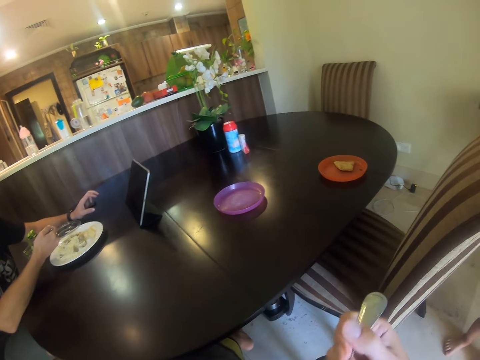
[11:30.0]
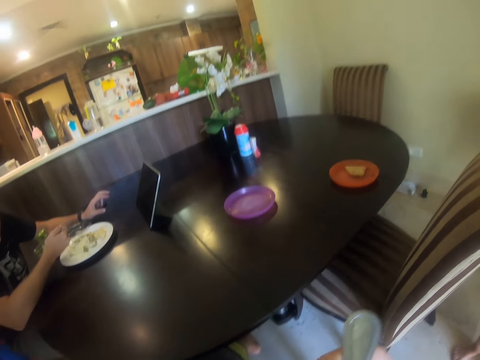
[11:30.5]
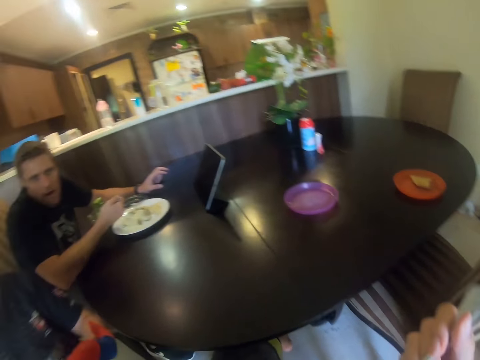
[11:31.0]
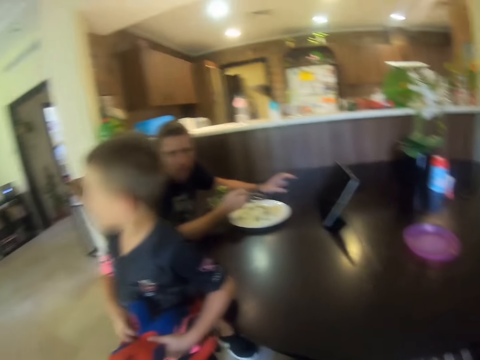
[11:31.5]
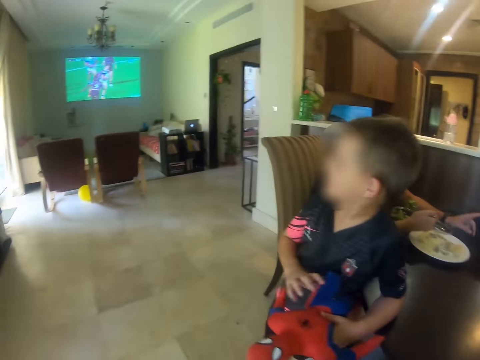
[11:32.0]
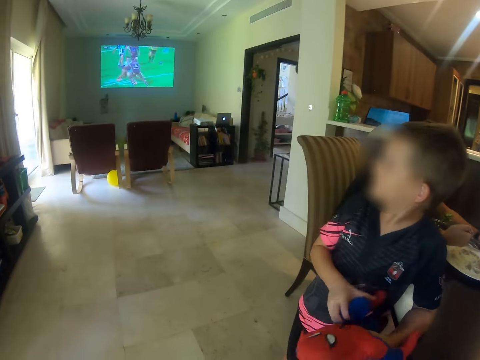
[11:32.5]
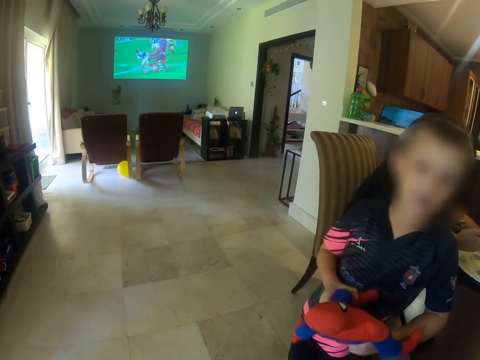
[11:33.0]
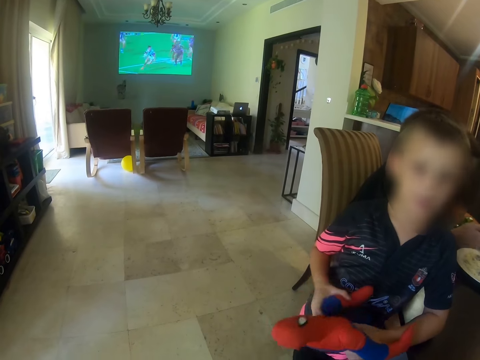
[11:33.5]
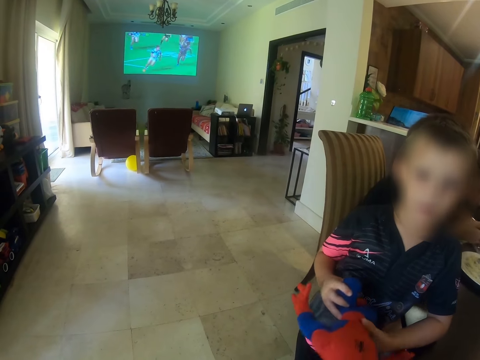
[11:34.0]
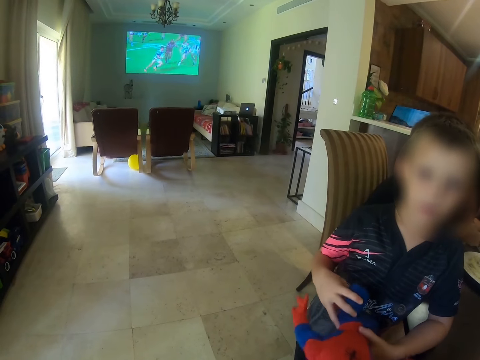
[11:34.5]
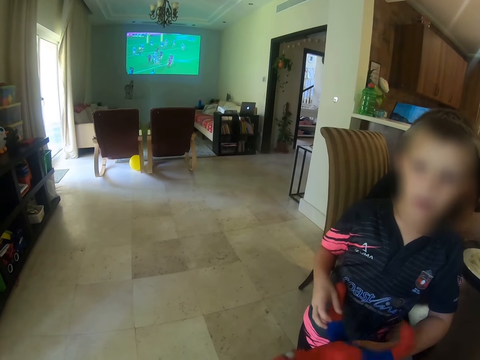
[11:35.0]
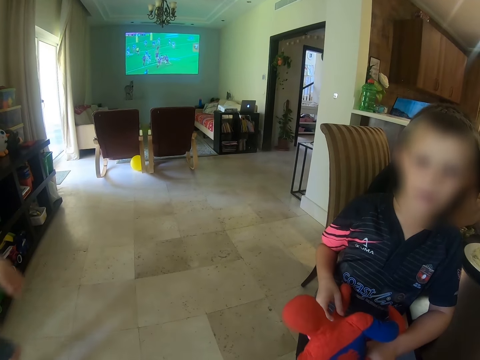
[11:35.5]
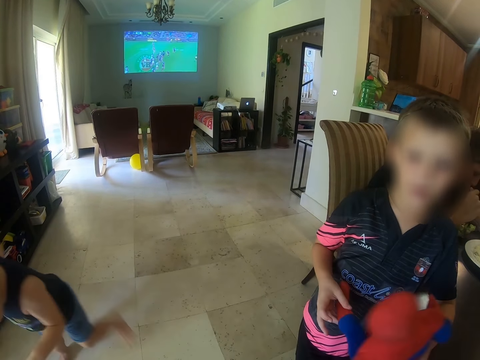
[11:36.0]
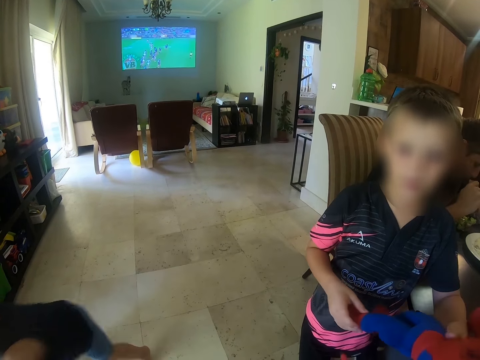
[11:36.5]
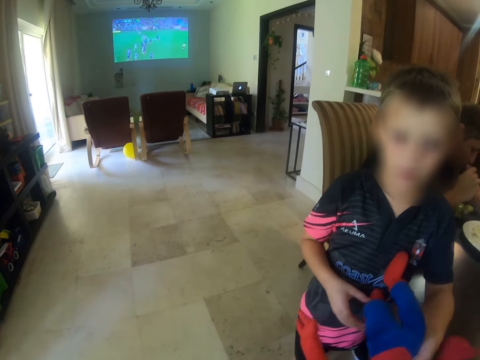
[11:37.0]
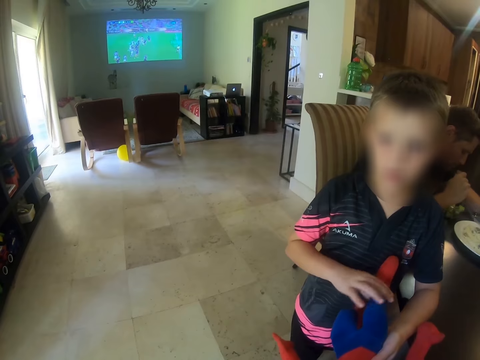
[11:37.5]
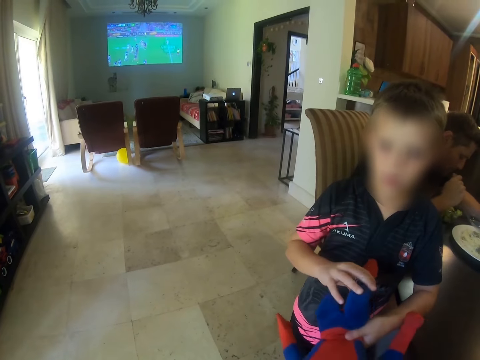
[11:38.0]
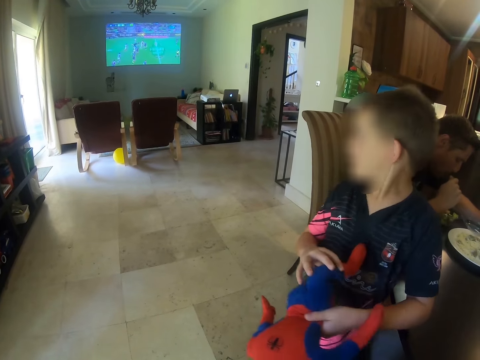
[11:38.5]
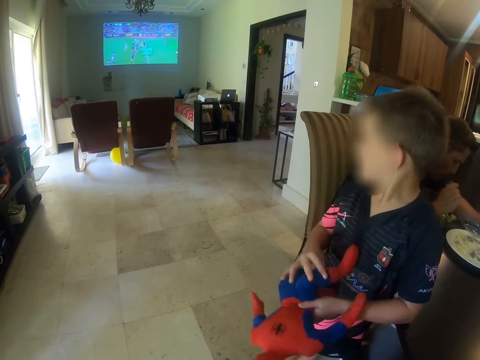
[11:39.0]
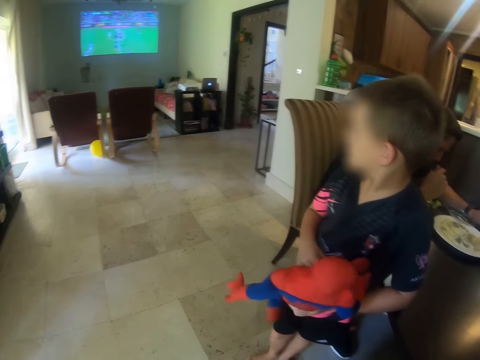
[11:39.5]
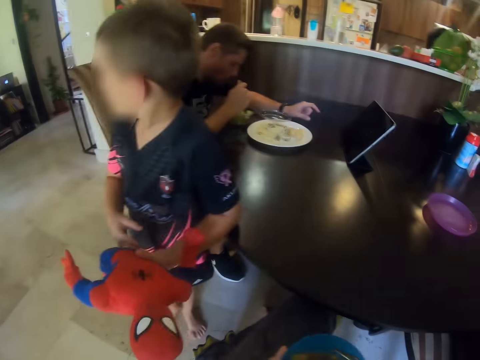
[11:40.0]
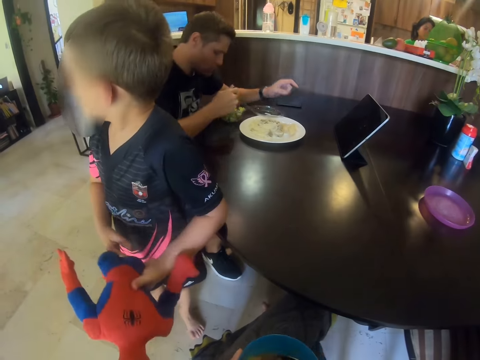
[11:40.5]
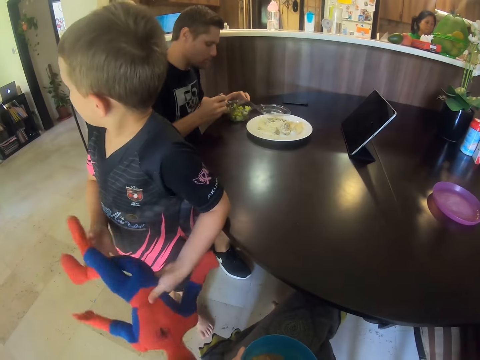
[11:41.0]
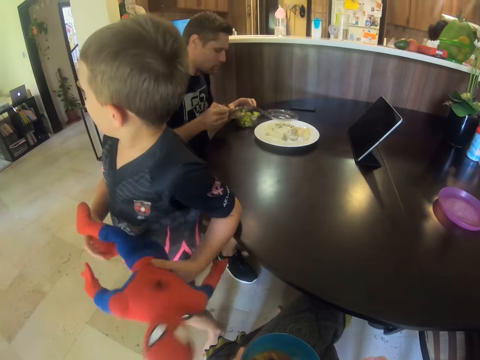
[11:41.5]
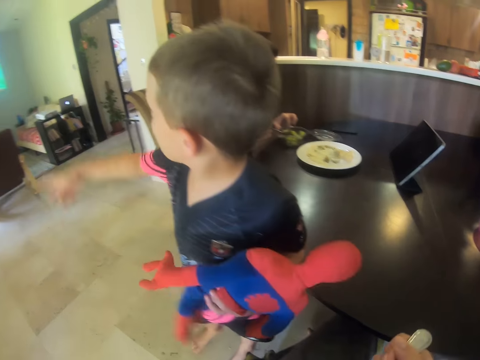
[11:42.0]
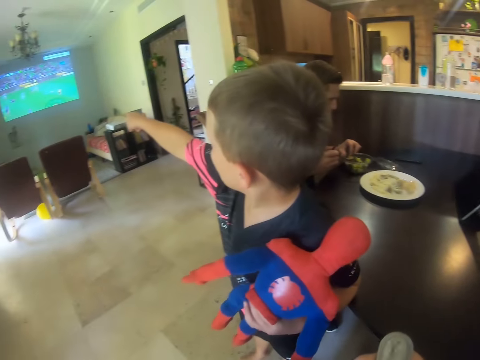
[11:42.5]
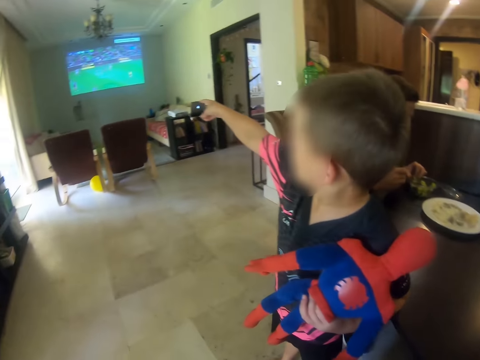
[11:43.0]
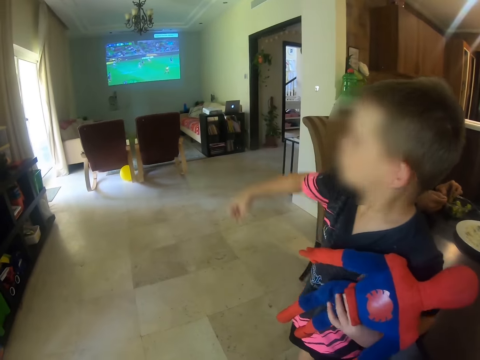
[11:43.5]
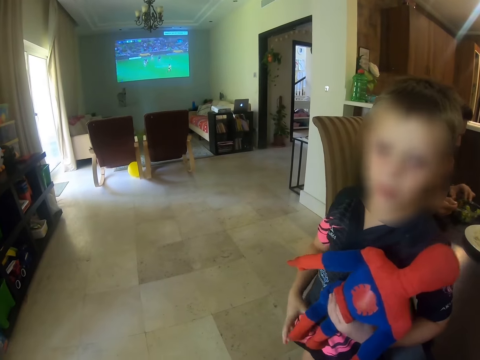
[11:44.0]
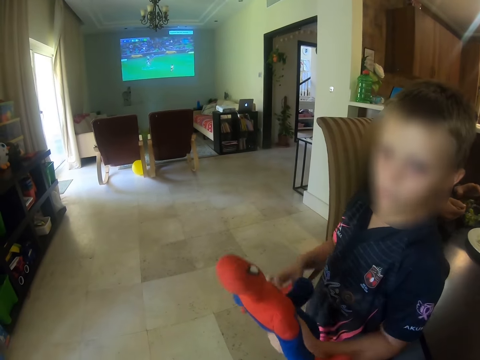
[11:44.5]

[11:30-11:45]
A person talks. Another person stands near the dining table. A third person plays around the room.

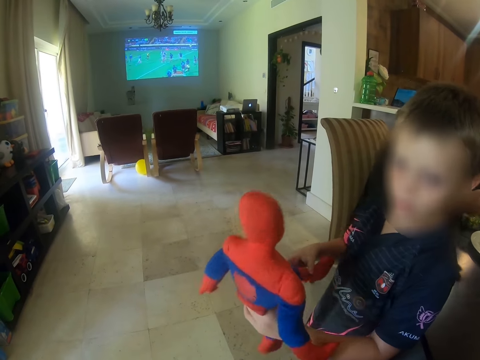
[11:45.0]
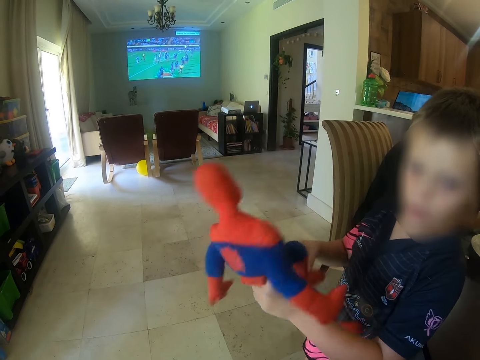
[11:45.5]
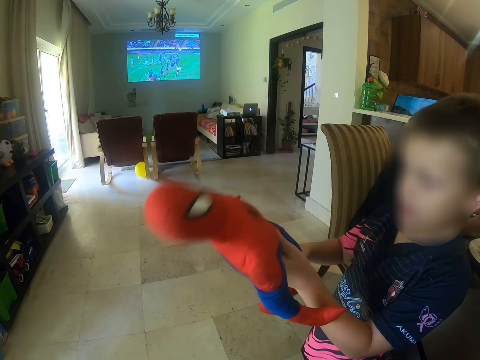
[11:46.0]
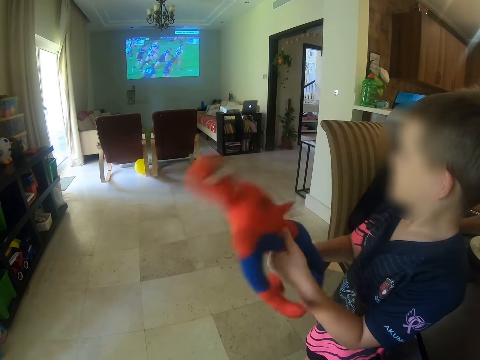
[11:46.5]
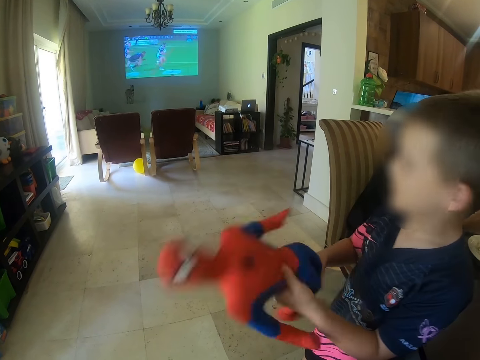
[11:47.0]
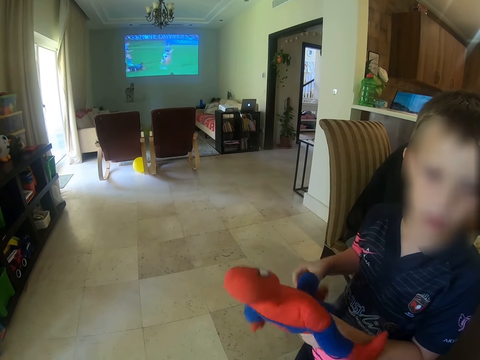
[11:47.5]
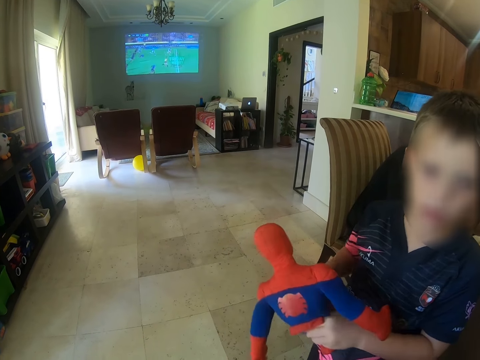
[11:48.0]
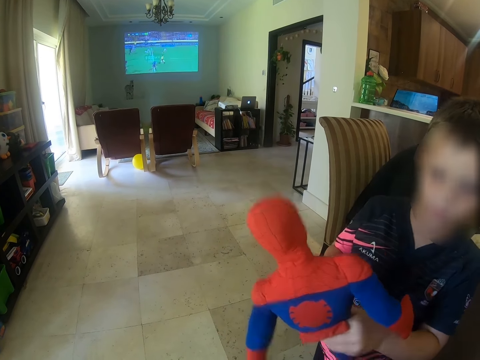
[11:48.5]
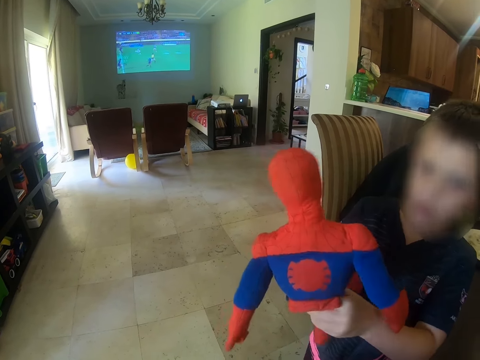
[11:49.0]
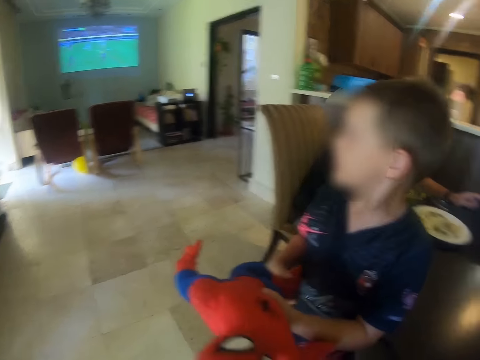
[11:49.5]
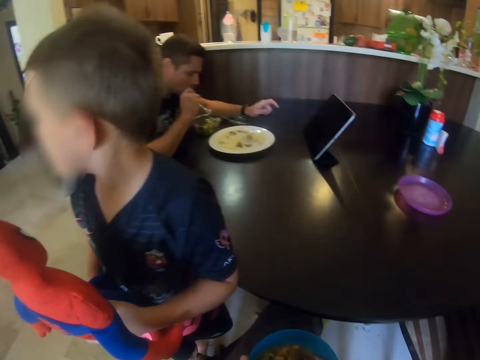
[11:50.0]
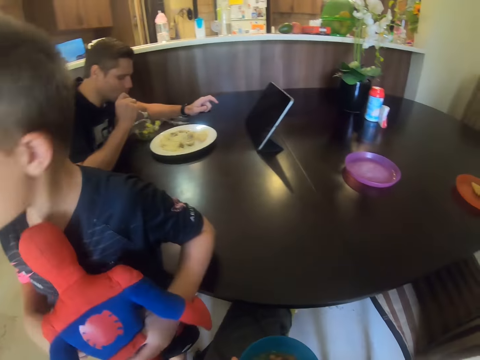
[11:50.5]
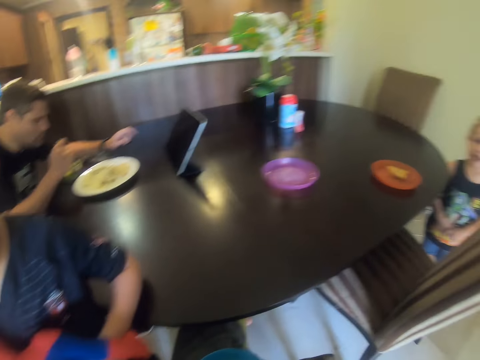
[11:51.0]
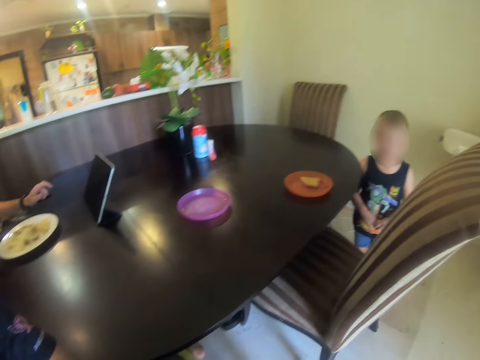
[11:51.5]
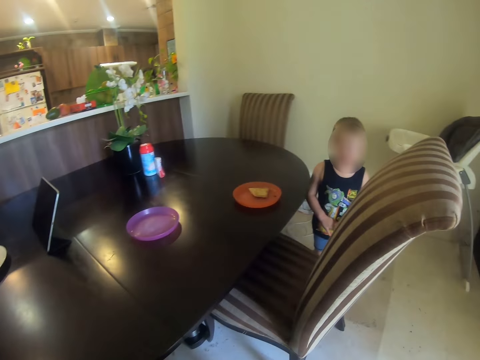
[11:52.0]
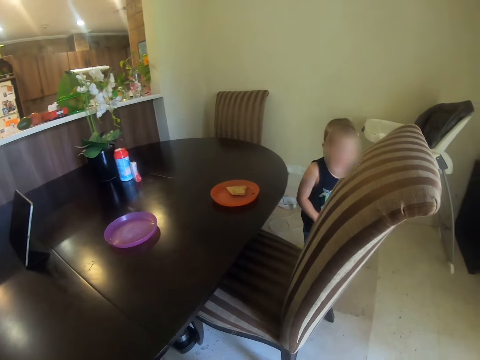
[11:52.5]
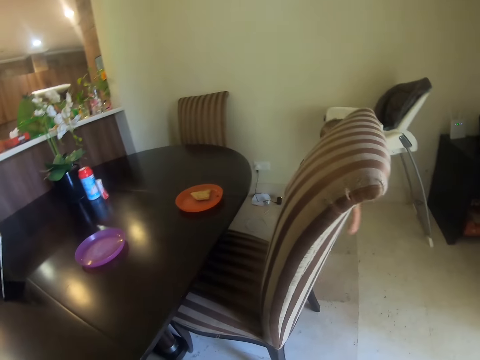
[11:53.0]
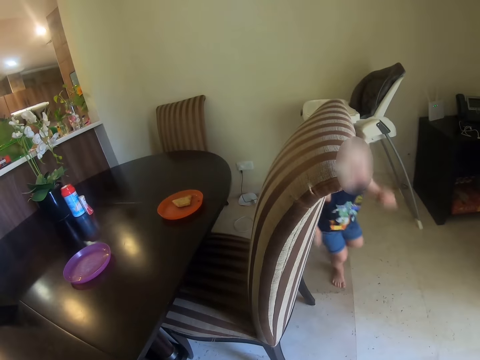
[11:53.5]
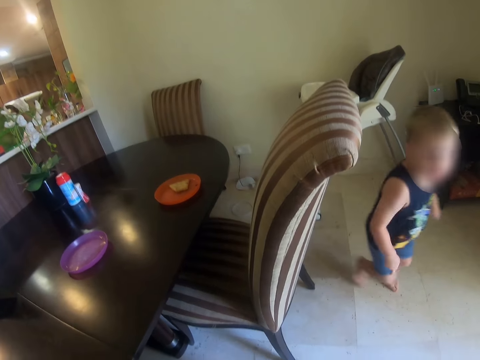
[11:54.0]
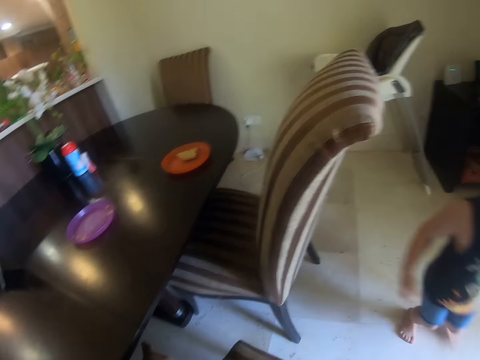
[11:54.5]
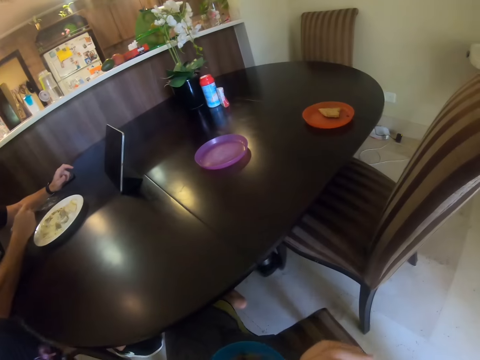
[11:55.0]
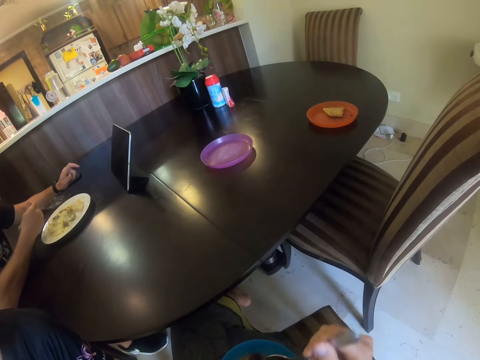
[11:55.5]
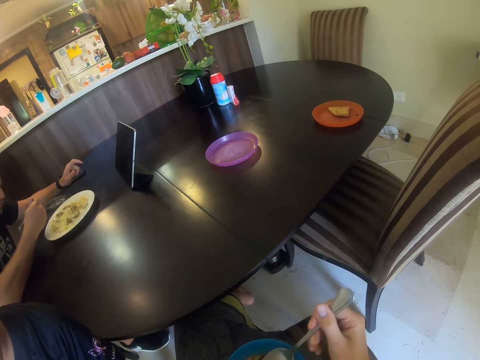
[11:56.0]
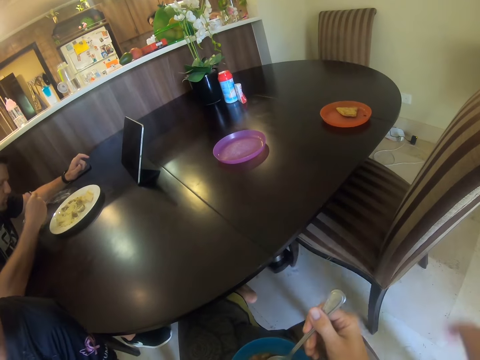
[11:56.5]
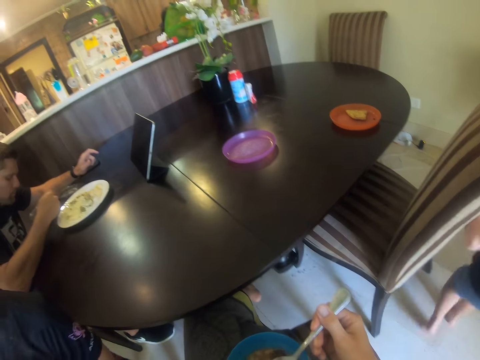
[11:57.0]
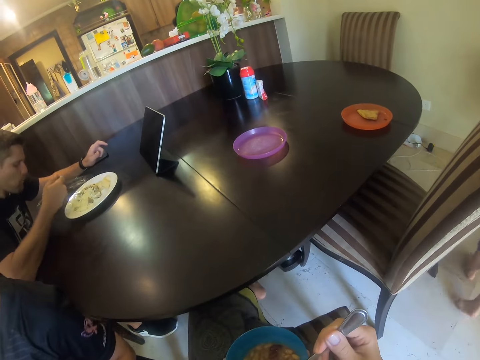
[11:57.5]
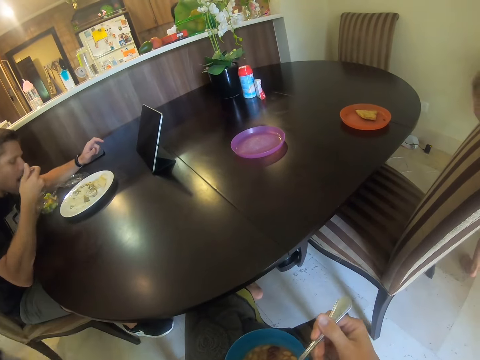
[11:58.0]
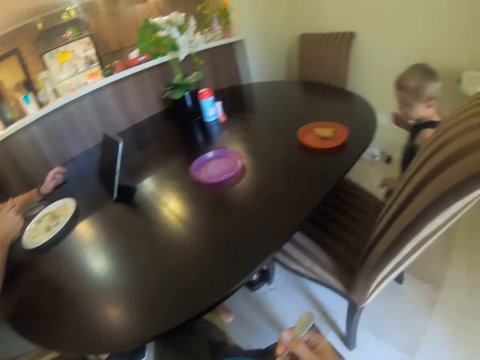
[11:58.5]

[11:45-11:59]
The camera wearer talks. They look at a person. The person talks.
